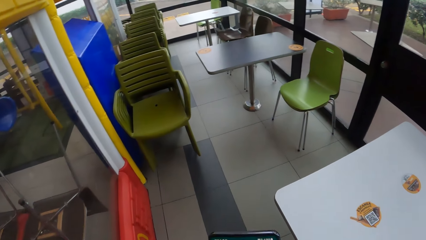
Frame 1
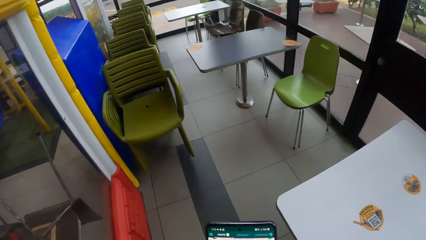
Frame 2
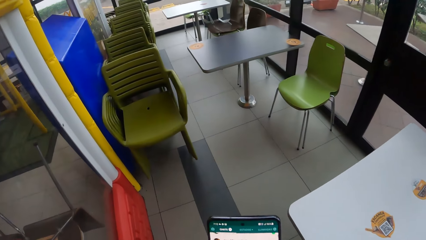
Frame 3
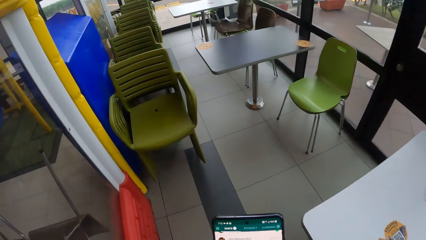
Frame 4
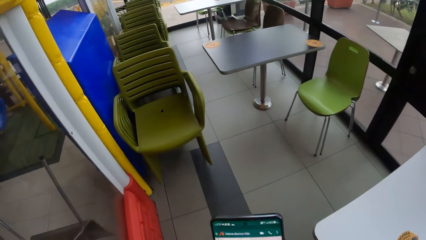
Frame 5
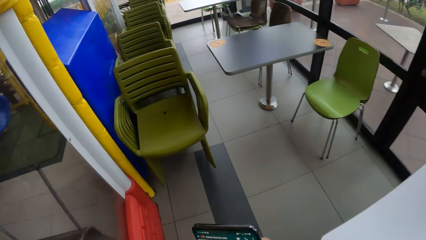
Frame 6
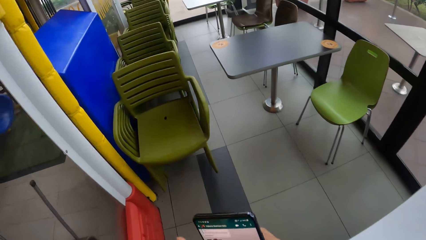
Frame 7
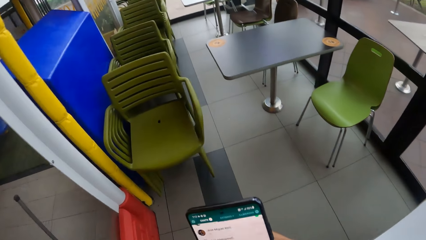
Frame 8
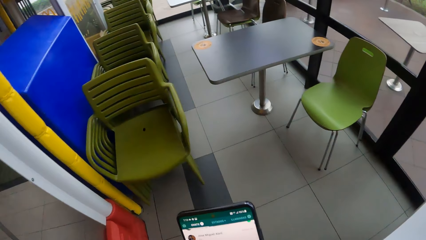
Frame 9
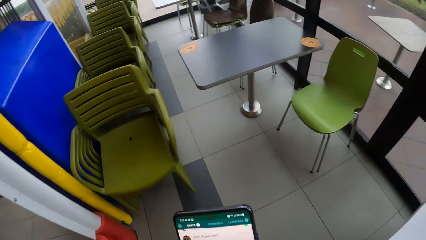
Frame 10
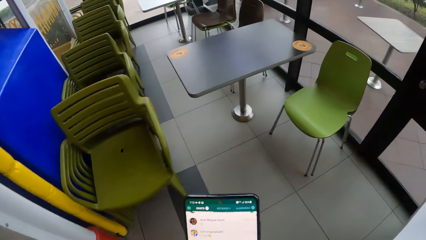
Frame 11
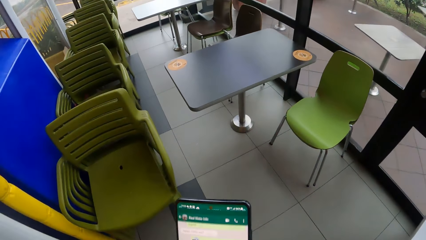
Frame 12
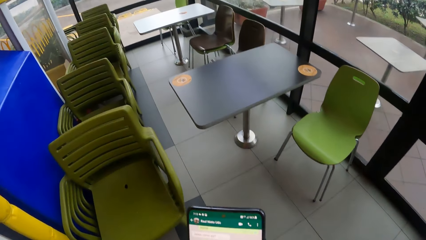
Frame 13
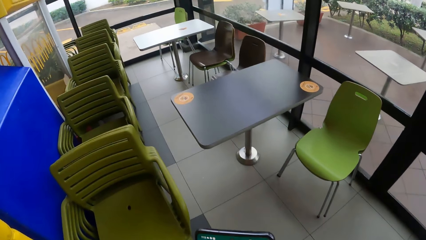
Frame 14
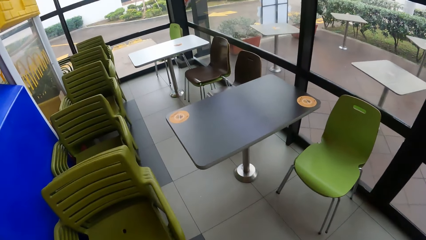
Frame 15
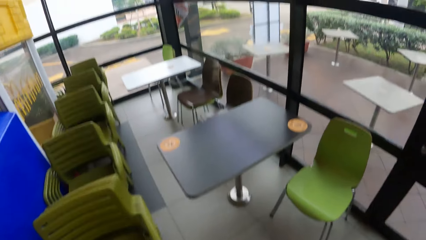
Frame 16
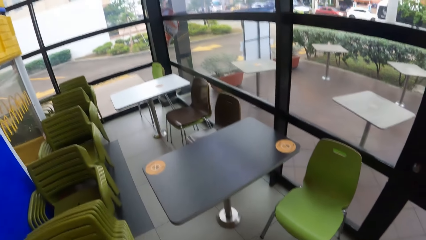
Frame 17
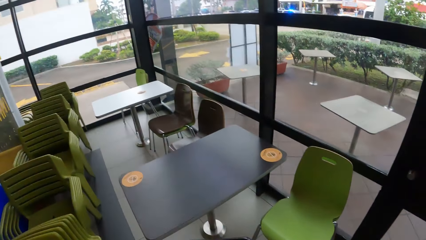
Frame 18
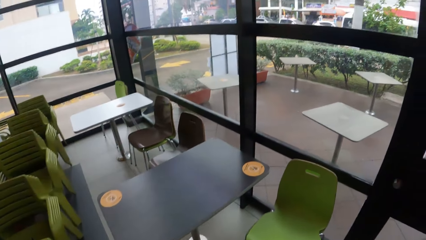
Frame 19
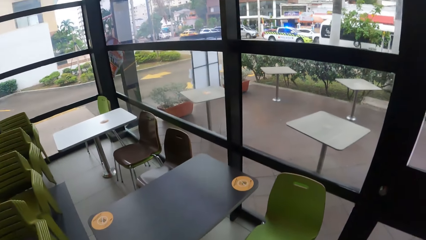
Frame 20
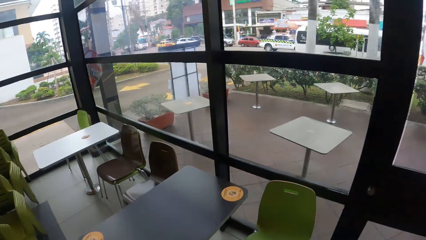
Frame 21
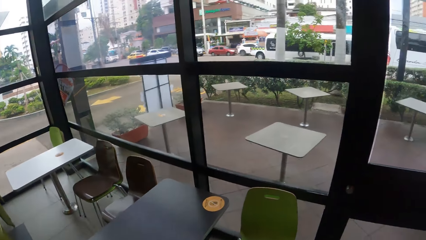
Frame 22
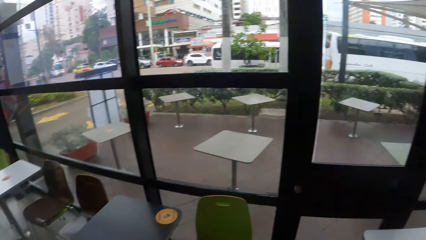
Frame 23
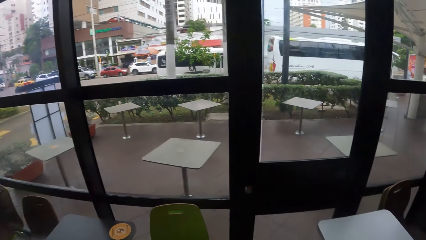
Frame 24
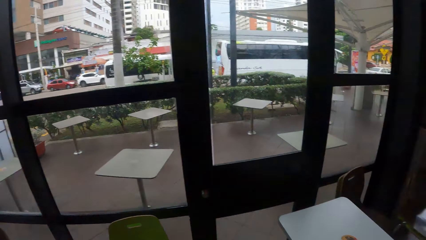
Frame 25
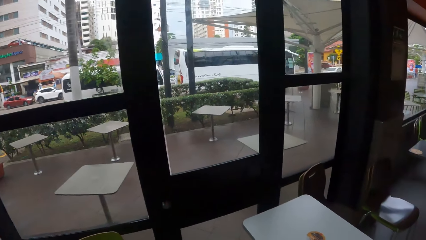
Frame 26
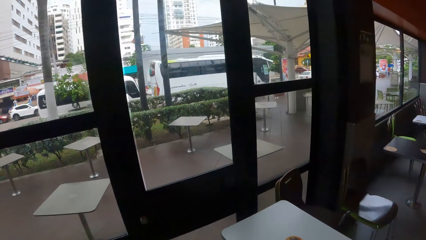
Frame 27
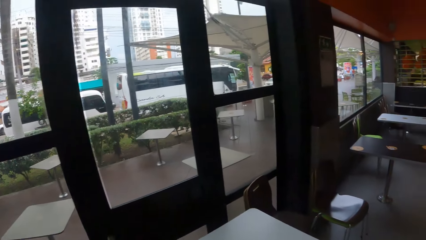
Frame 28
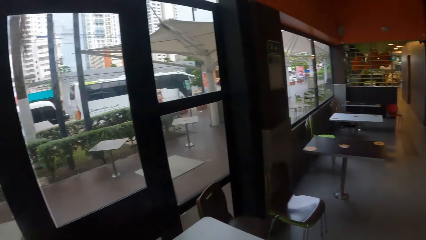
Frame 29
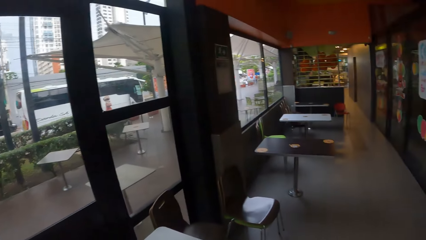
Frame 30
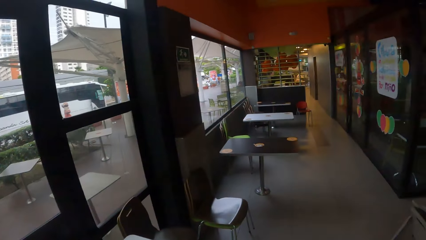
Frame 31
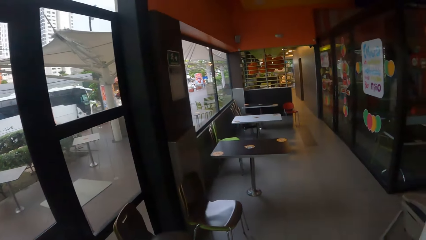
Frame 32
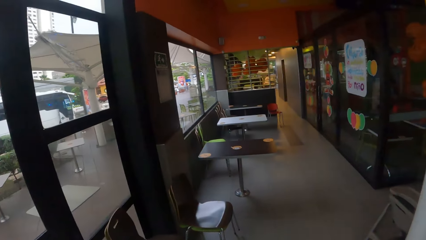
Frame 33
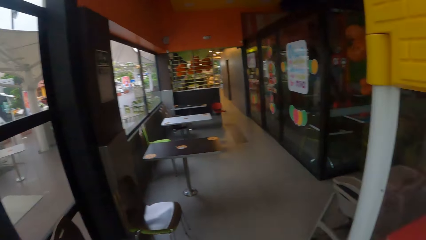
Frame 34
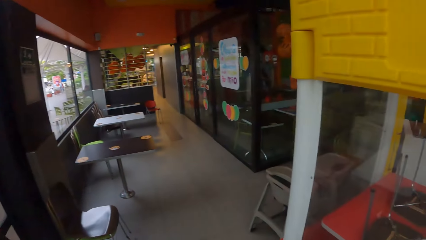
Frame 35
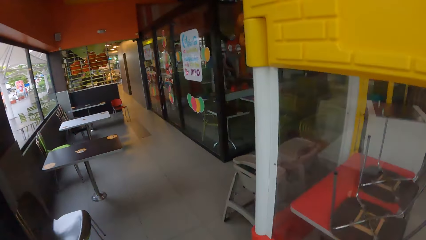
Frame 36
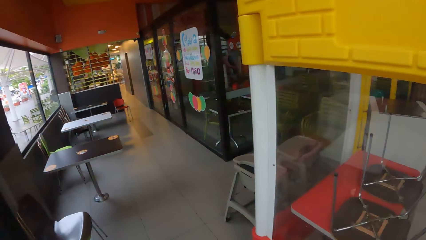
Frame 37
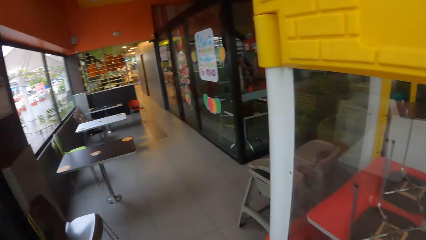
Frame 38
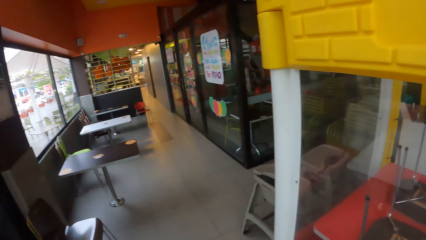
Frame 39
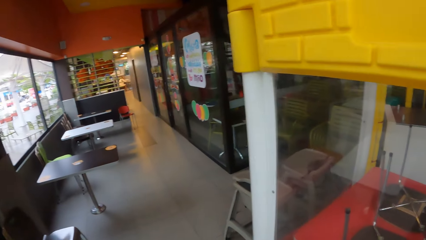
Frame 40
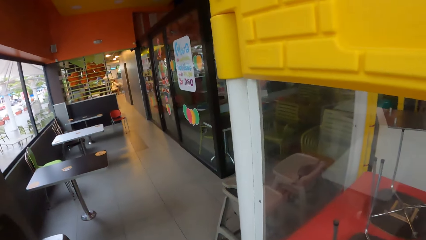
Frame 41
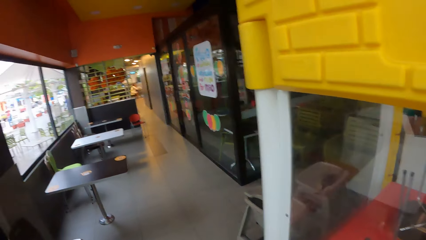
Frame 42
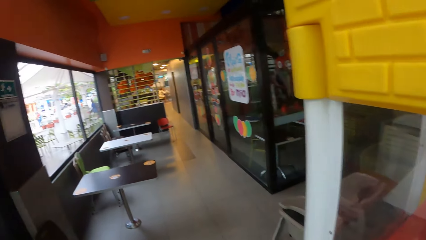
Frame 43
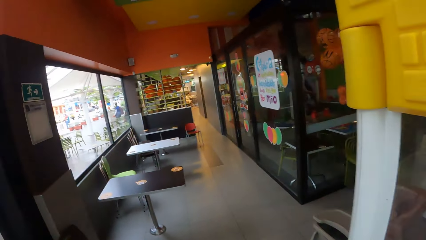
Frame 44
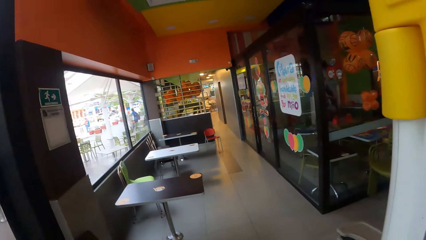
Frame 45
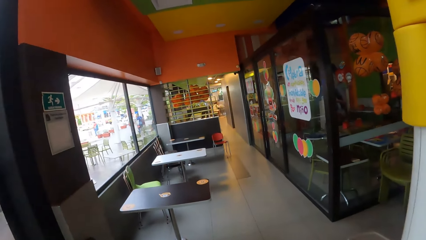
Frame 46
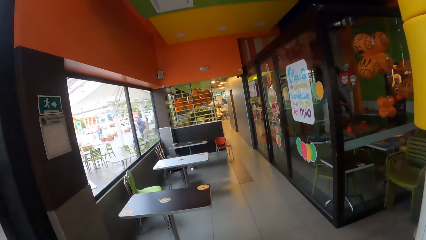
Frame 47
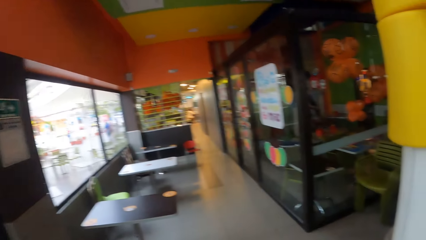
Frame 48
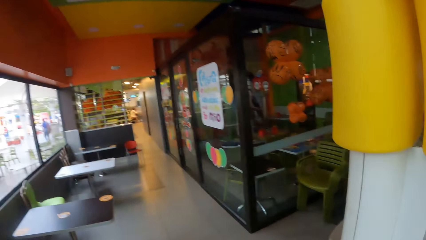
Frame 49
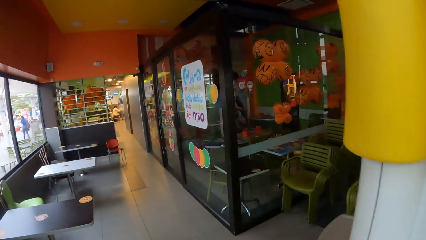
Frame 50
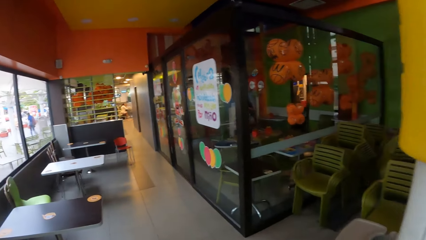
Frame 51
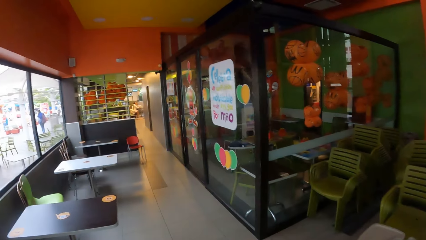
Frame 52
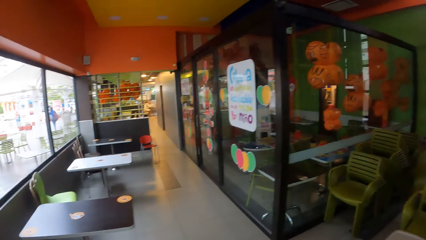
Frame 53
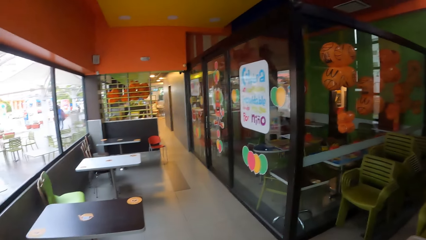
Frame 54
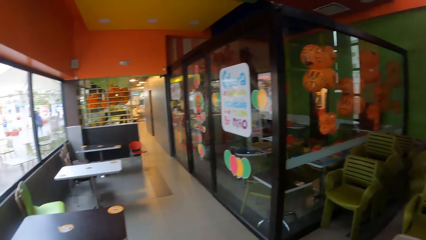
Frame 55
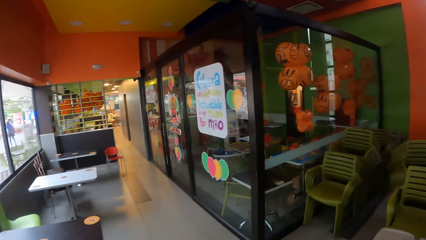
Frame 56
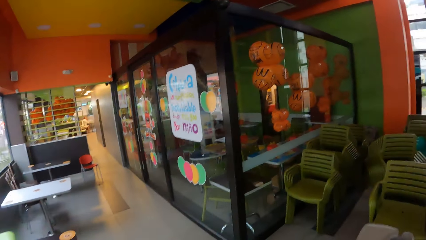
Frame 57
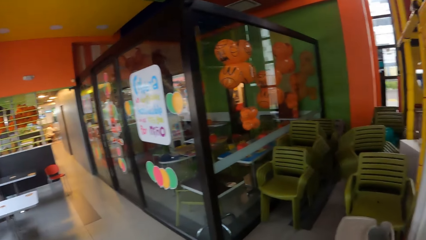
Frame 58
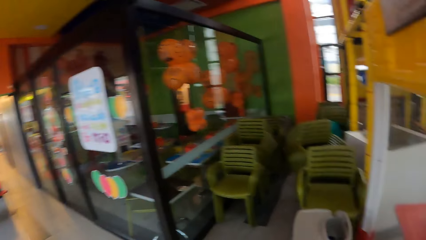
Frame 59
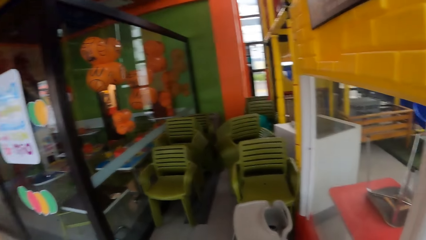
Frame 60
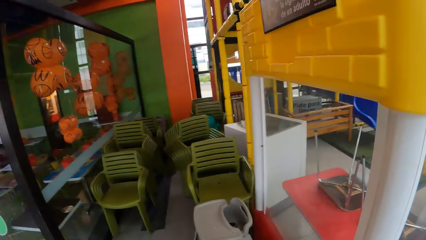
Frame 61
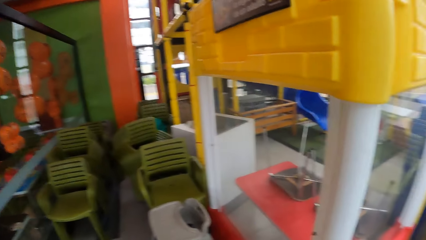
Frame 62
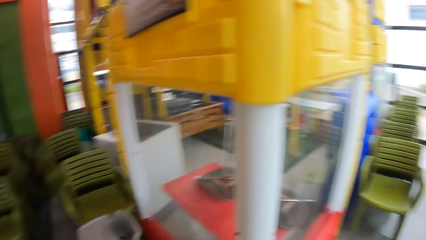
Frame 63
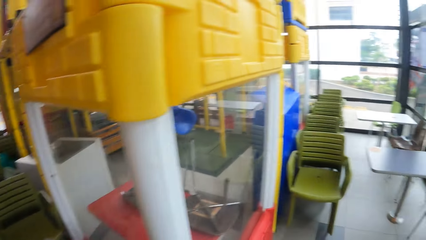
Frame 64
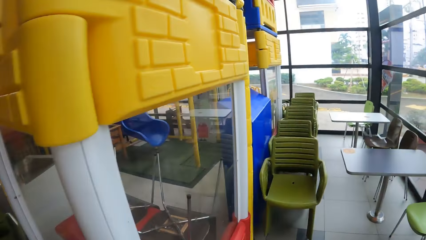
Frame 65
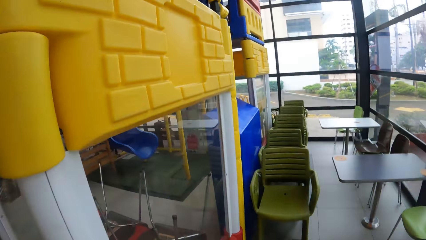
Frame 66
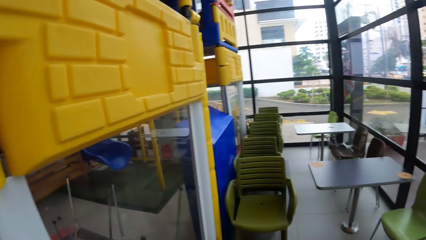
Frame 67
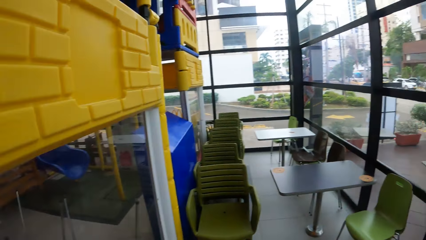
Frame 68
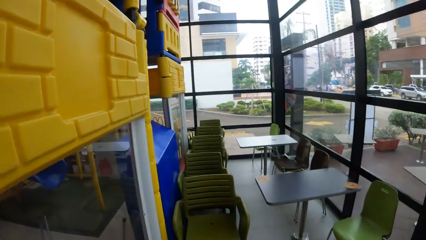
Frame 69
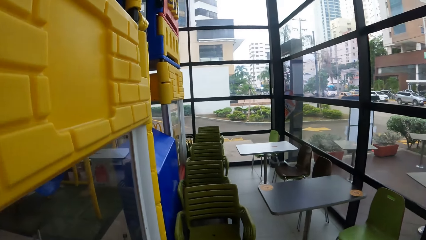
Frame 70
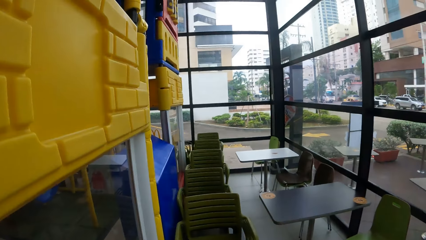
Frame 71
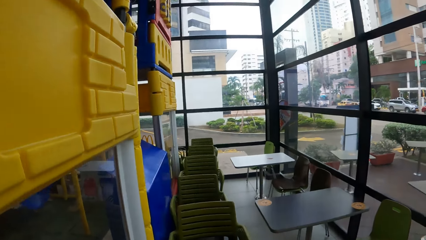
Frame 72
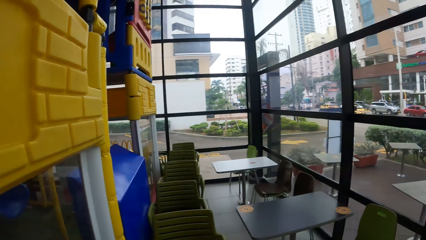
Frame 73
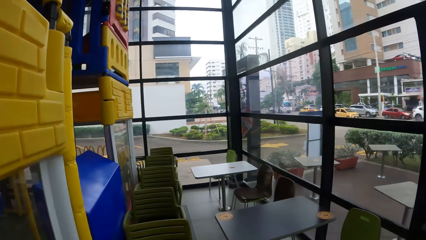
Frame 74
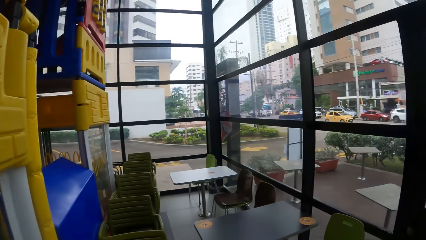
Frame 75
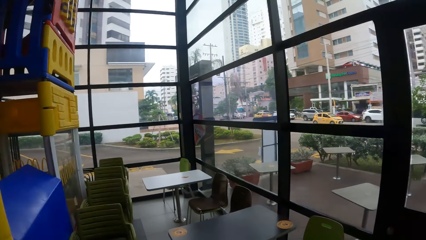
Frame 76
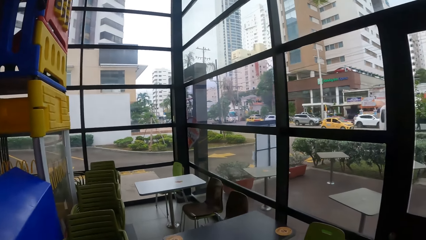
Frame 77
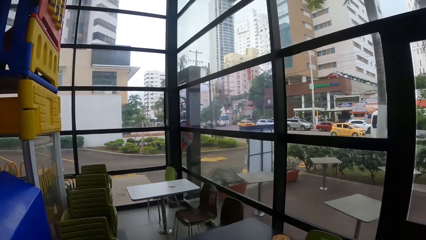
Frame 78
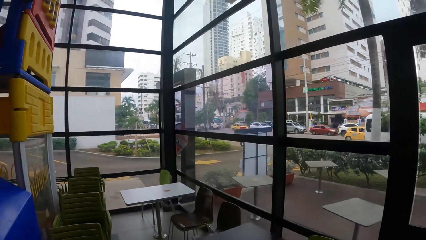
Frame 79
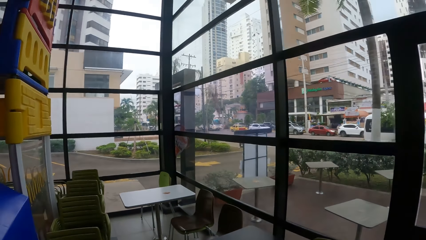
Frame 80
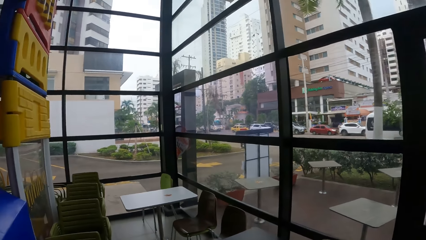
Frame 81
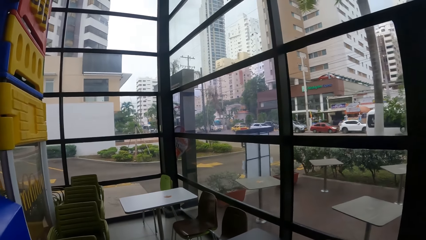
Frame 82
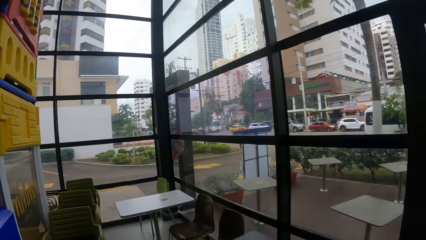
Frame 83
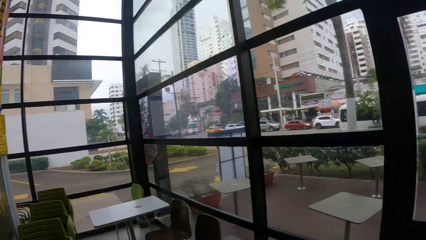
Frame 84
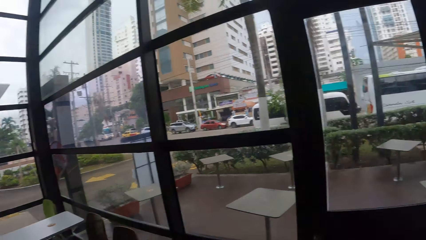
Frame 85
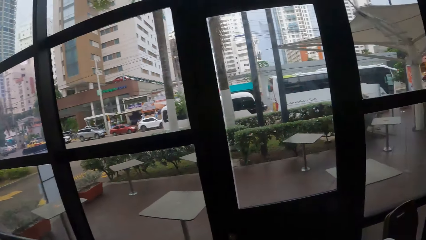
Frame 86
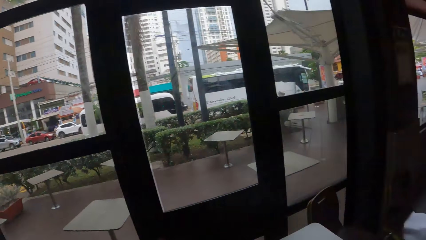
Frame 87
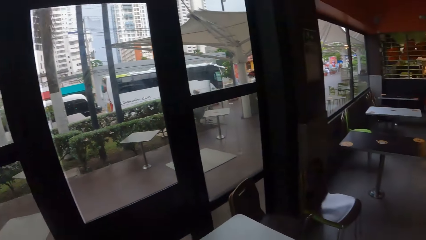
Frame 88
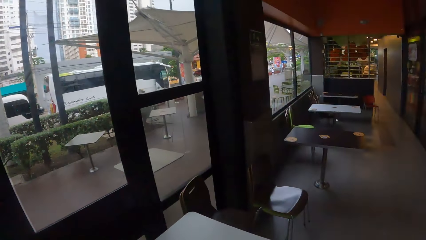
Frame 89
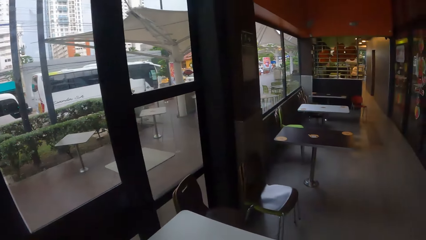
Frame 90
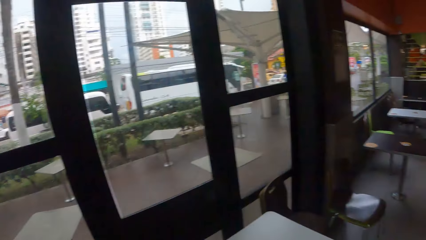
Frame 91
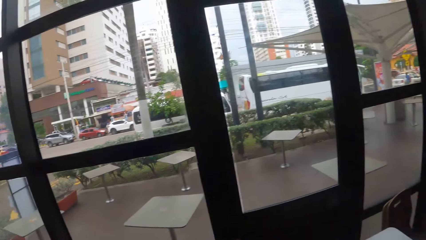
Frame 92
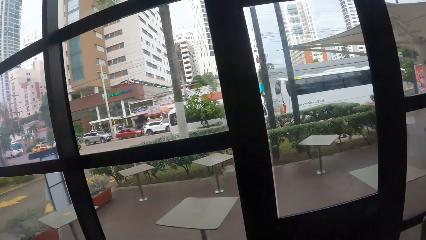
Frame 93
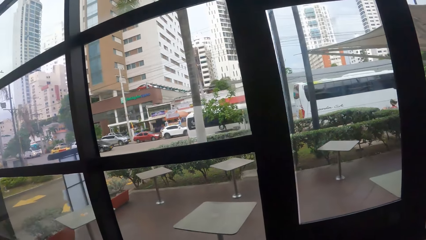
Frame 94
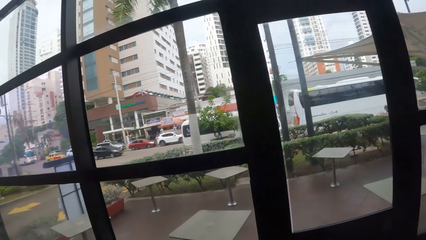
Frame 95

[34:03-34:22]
The camera wearer scrolls the phone. They walk in the restaurant. They look around.
